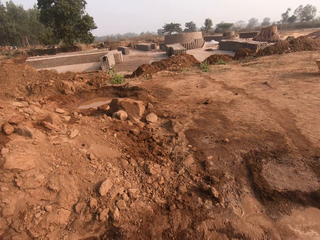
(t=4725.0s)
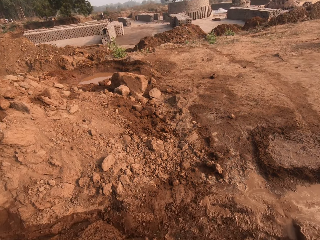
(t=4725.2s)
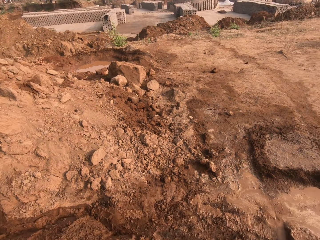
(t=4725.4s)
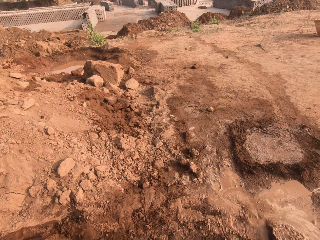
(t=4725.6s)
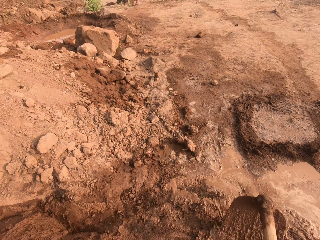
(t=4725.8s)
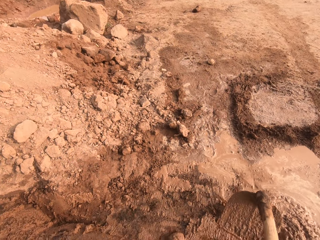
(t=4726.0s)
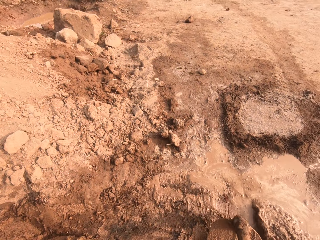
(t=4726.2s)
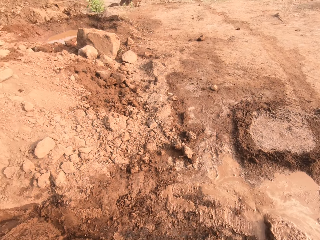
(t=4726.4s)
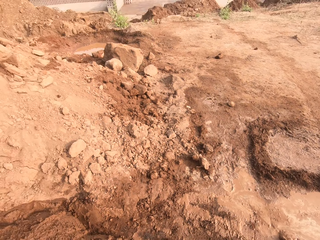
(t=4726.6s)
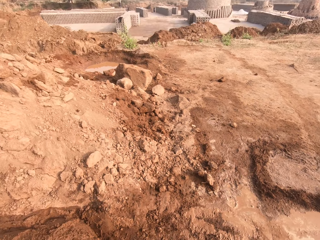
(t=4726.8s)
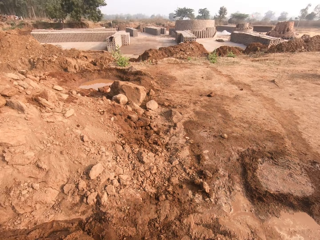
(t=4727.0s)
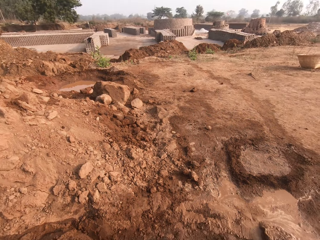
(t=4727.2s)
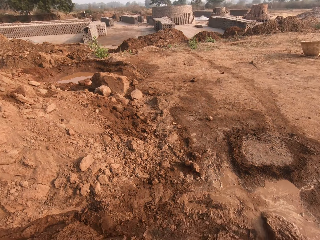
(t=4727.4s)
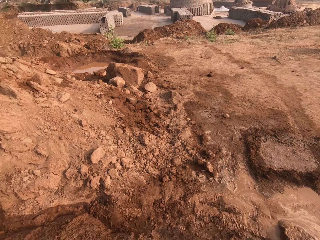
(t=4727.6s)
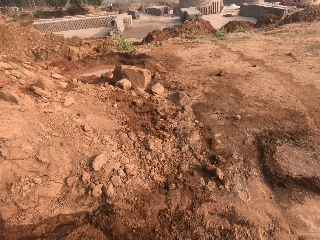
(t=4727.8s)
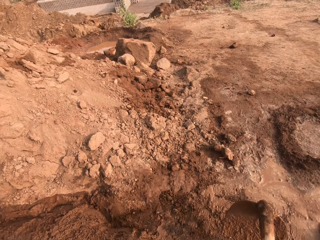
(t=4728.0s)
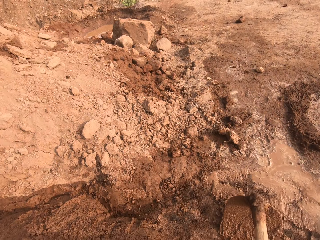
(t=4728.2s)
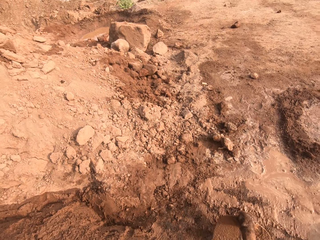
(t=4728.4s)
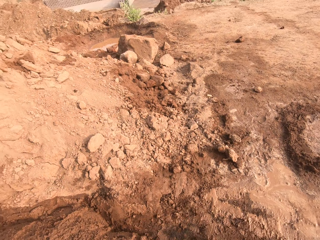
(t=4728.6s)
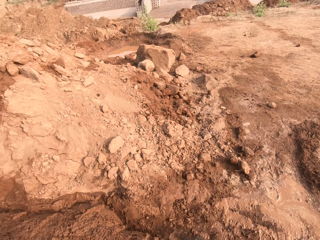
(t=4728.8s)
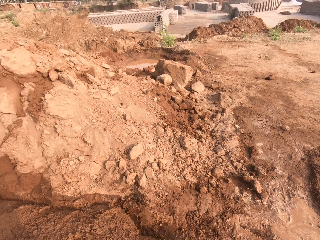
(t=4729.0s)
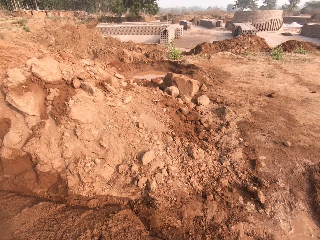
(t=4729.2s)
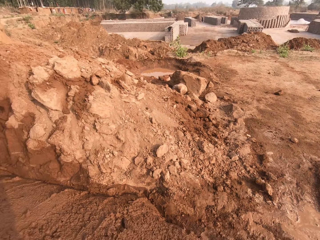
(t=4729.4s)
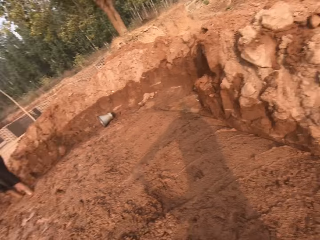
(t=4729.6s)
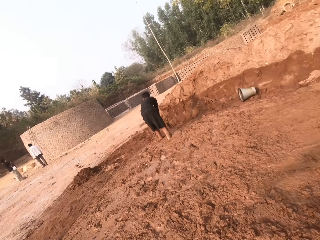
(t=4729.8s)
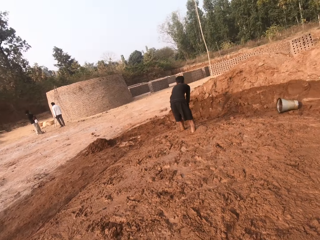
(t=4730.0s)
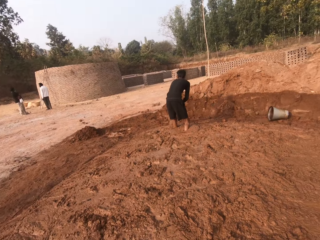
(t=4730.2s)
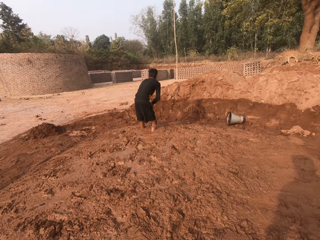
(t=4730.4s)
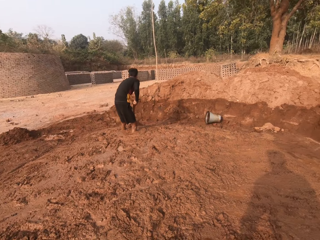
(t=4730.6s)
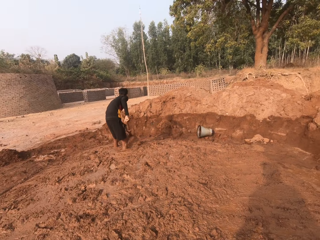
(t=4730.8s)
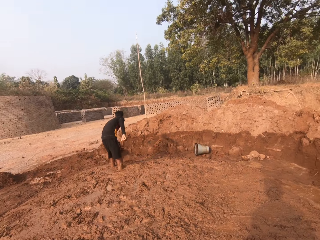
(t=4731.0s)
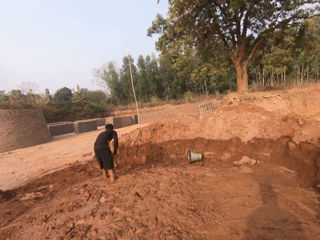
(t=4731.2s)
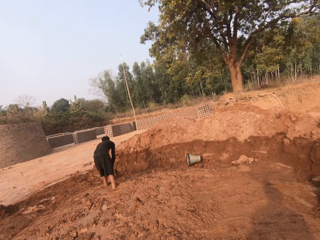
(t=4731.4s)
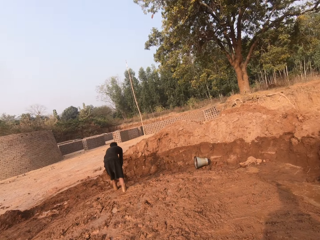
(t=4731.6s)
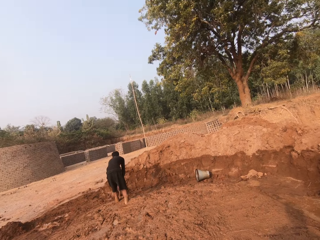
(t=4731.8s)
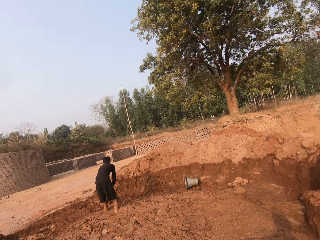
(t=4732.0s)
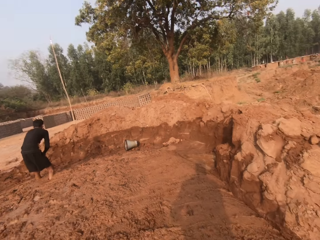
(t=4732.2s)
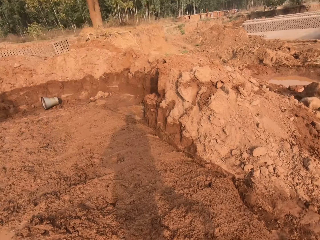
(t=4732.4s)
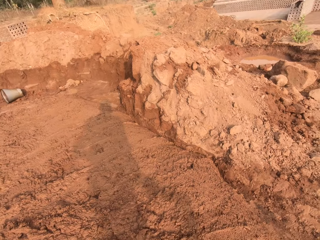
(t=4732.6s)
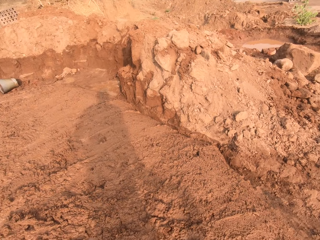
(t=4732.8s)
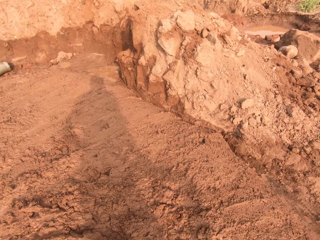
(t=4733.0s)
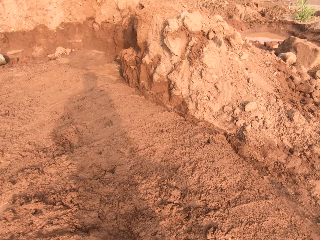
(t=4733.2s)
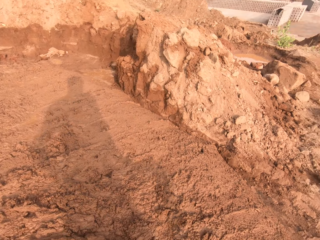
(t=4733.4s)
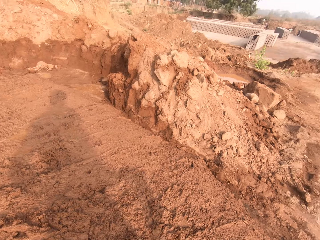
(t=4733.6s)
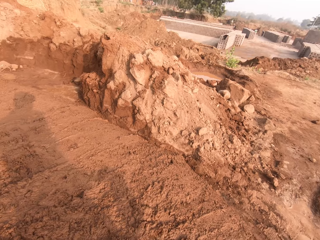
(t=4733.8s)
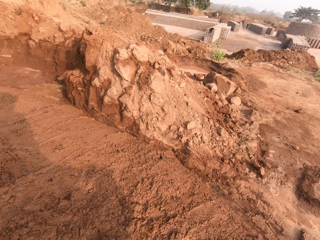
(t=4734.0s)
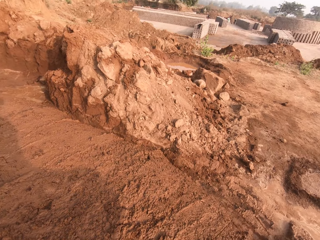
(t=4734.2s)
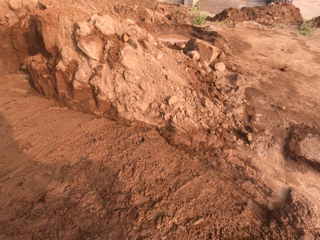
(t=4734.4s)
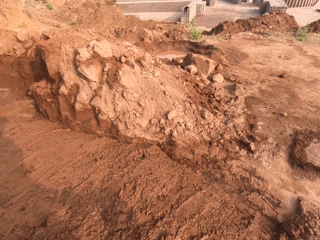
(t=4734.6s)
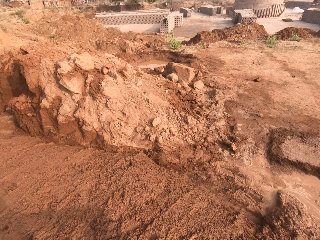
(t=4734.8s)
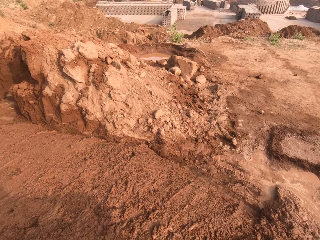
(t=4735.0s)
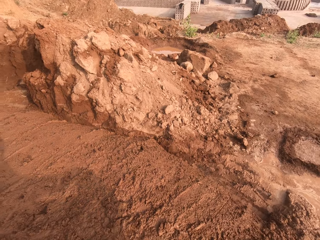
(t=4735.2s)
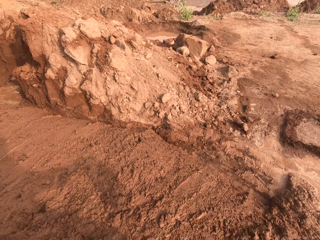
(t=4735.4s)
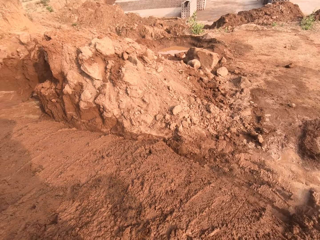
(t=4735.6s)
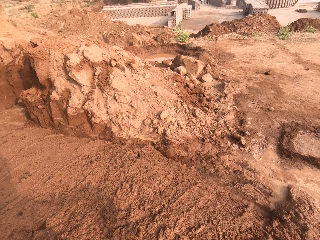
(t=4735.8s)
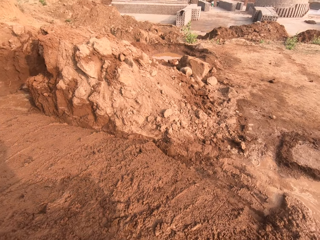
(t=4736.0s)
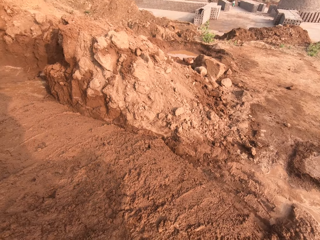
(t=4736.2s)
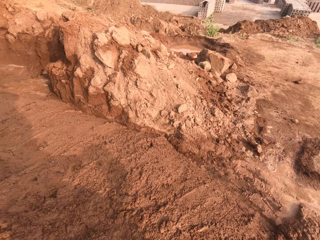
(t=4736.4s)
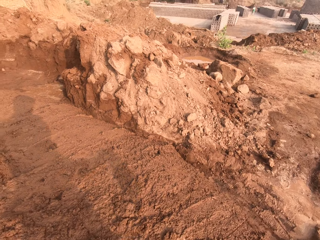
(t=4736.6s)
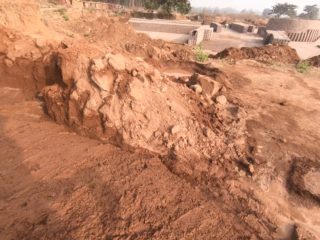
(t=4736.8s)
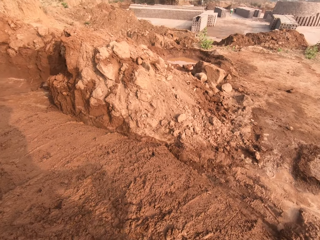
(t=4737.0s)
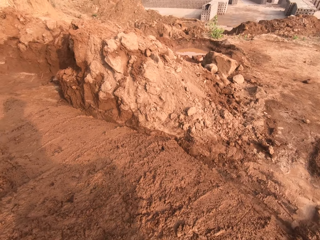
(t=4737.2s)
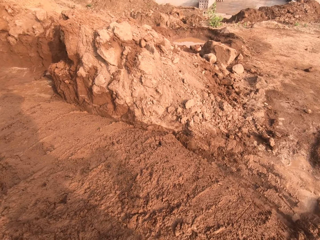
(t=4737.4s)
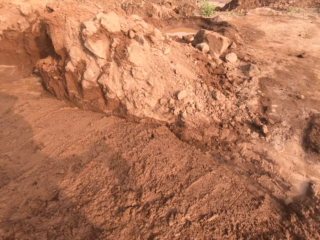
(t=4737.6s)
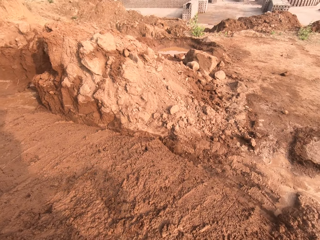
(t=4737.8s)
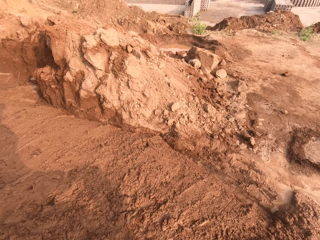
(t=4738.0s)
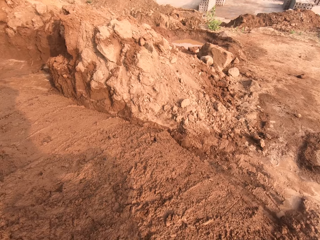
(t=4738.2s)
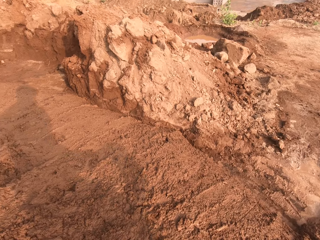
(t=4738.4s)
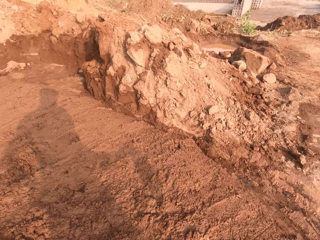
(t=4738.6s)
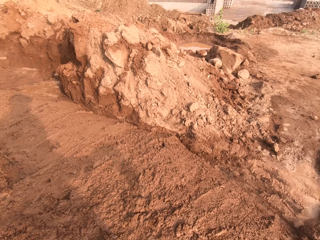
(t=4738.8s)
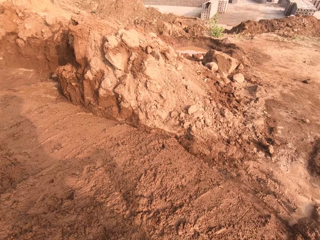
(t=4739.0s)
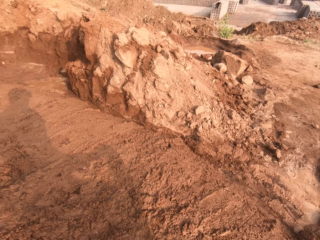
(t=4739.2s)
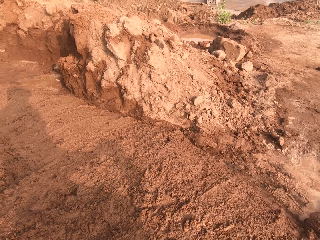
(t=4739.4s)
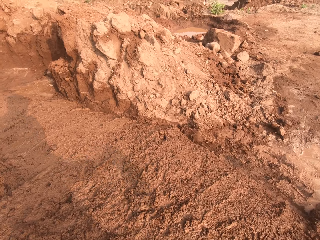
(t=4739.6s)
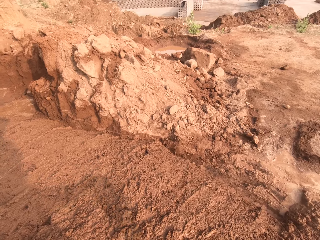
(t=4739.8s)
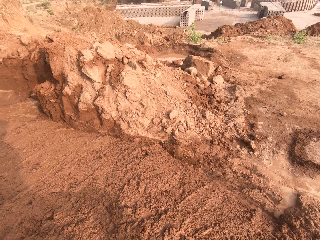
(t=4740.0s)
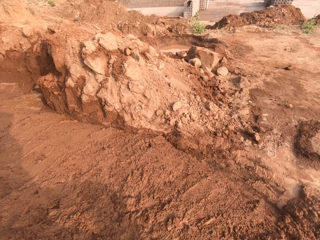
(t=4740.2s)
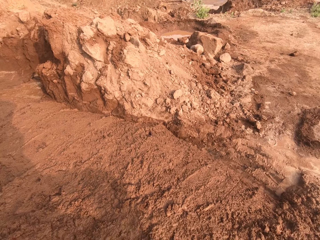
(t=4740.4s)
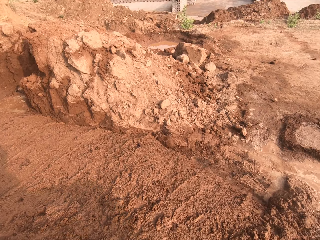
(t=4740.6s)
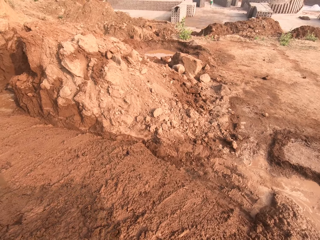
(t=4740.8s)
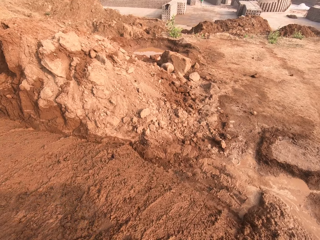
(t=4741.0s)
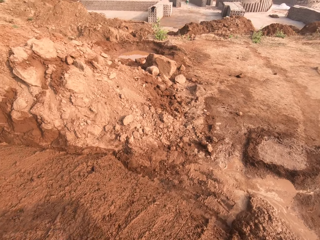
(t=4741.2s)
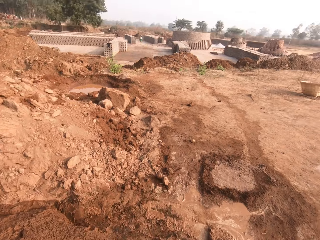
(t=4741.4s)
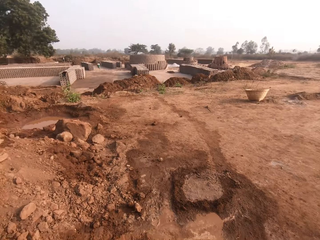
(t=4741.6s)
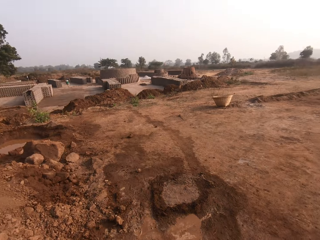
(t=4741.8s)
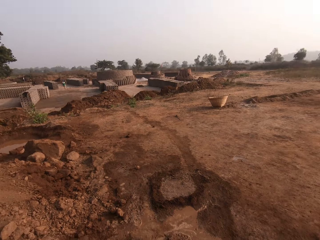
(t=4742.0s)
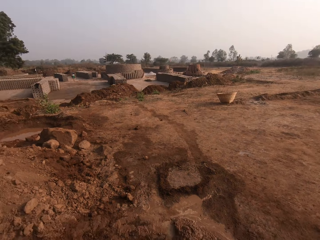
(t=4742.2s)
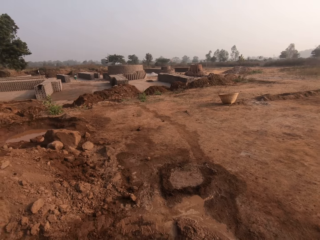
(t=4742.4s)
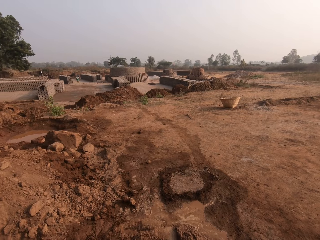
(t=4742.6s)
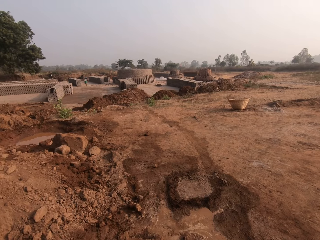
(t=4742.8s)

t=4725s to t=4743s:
The camera wearer looks around. The boy packs some sand with the hoe in both hands. The camera wearer steps on the sand with his legs. He does something.
